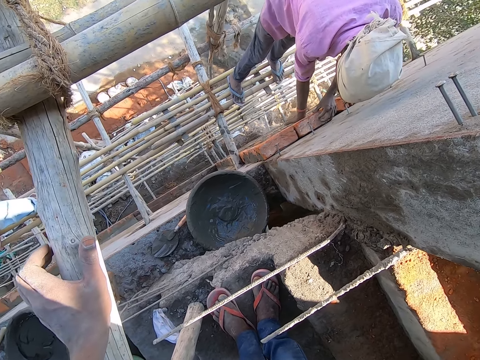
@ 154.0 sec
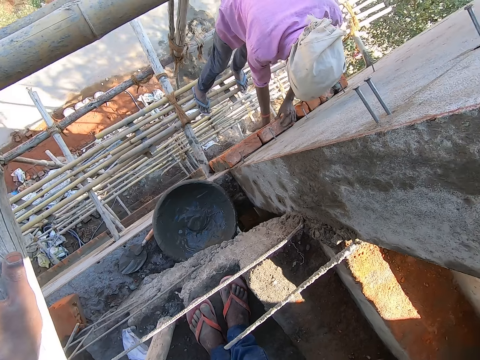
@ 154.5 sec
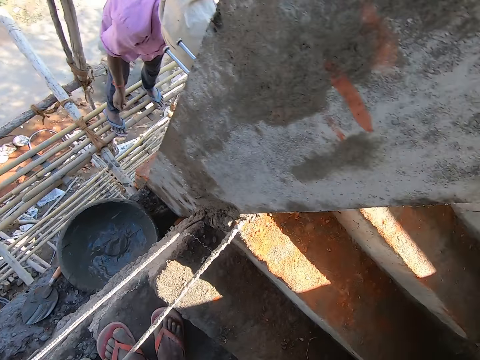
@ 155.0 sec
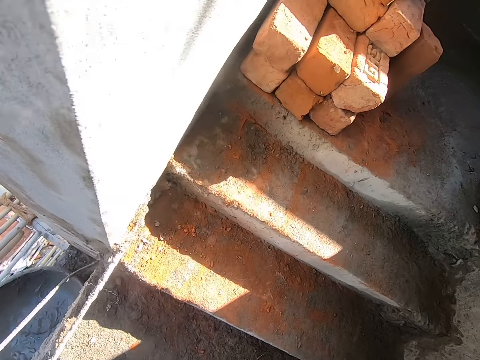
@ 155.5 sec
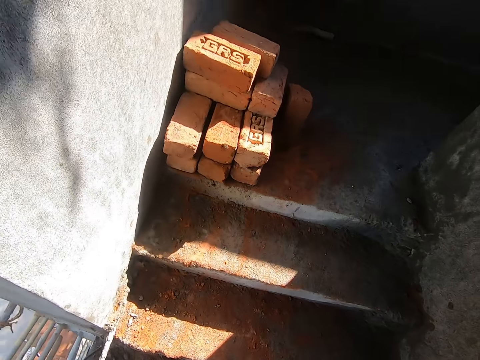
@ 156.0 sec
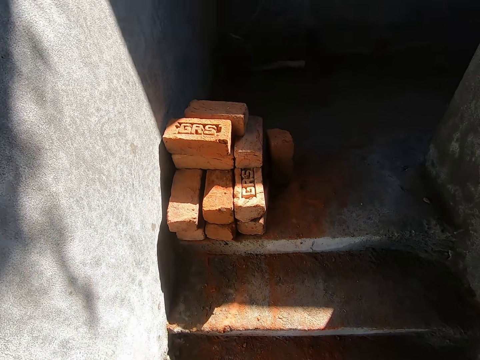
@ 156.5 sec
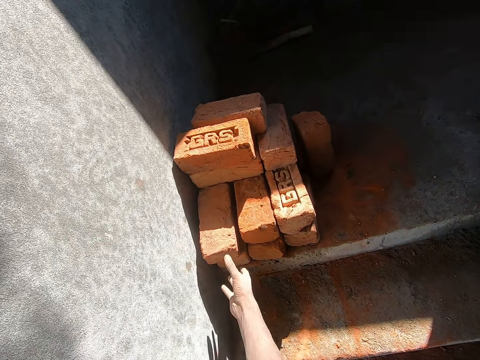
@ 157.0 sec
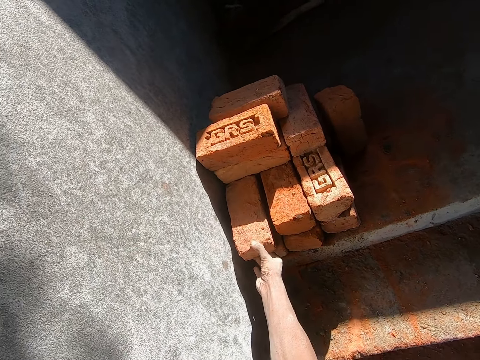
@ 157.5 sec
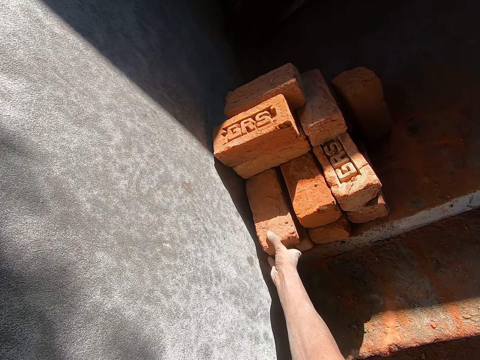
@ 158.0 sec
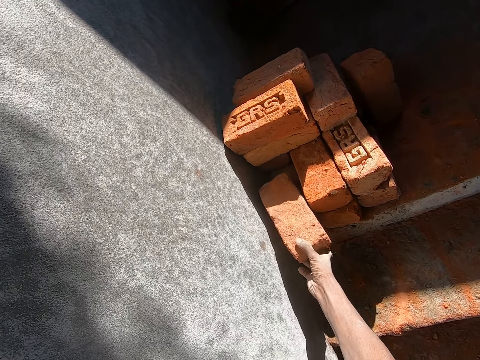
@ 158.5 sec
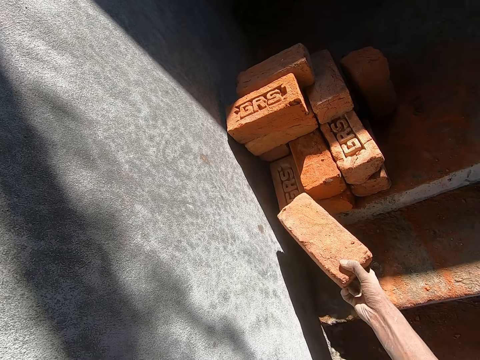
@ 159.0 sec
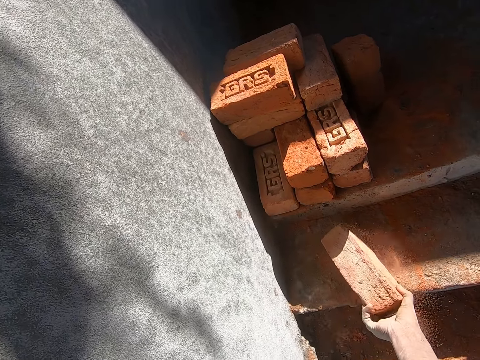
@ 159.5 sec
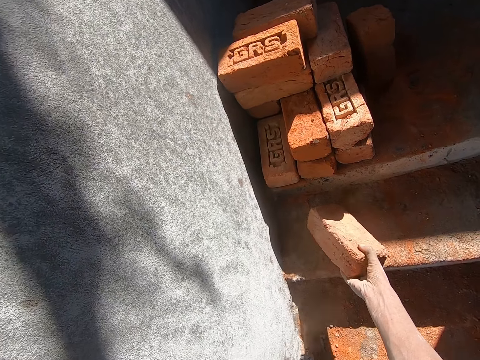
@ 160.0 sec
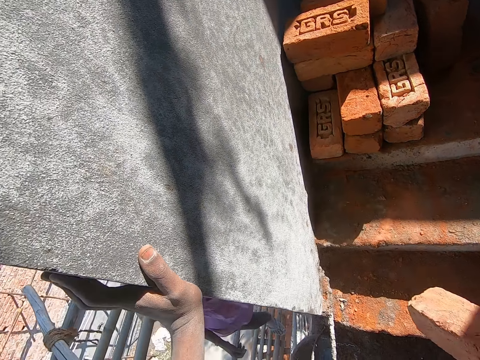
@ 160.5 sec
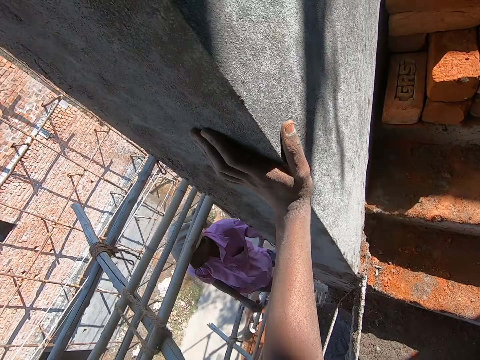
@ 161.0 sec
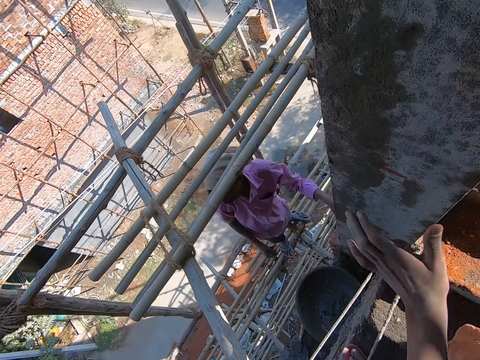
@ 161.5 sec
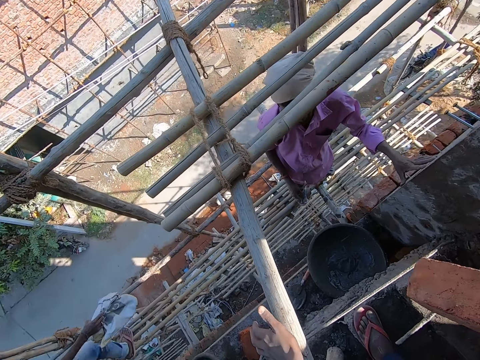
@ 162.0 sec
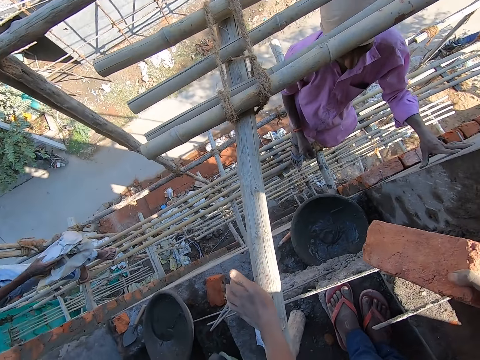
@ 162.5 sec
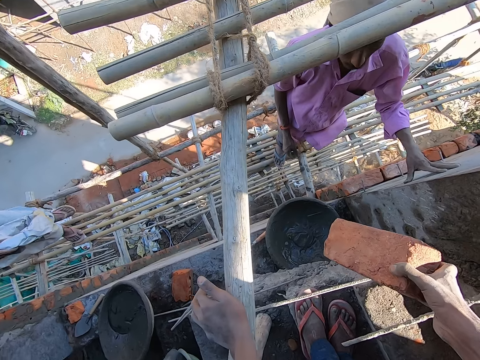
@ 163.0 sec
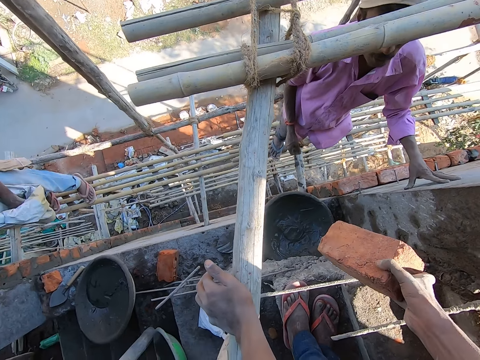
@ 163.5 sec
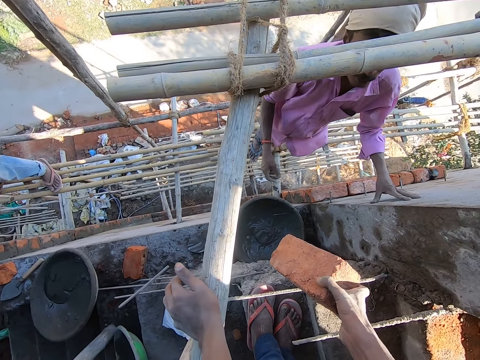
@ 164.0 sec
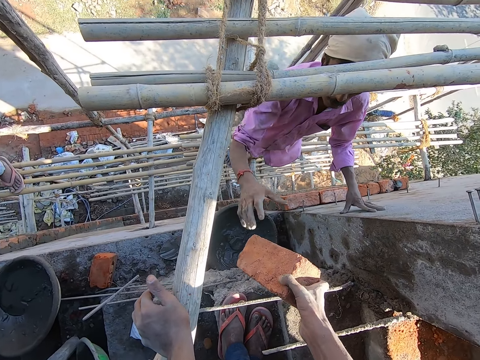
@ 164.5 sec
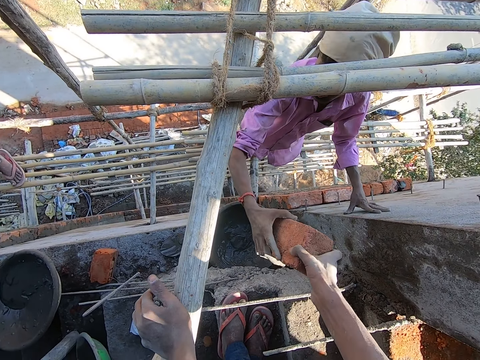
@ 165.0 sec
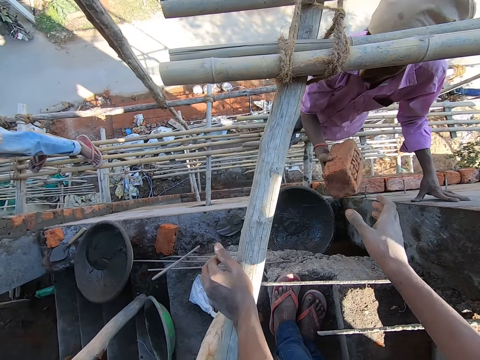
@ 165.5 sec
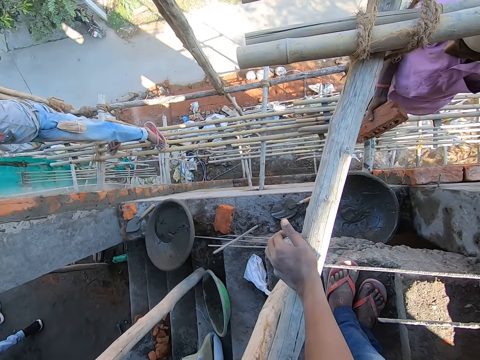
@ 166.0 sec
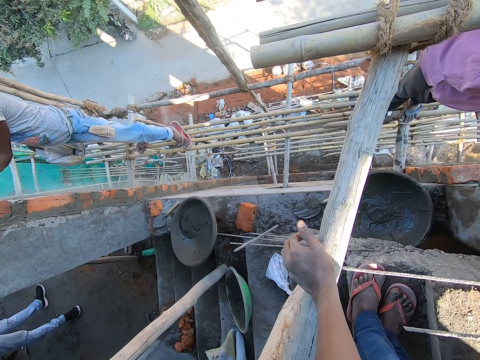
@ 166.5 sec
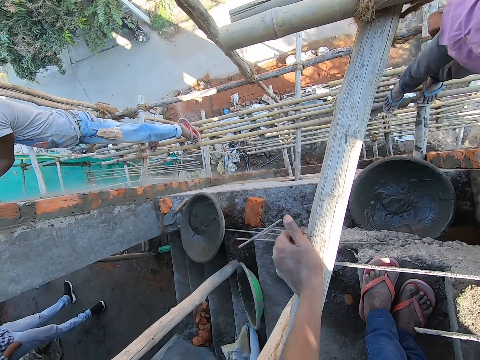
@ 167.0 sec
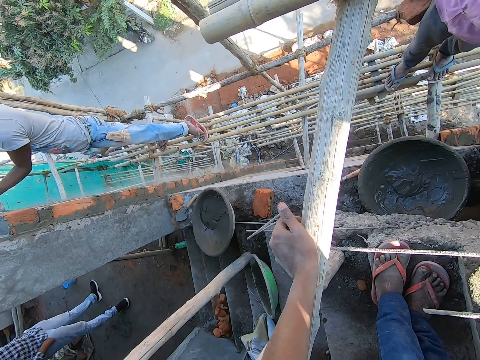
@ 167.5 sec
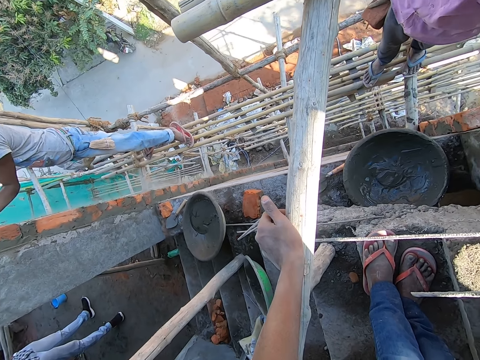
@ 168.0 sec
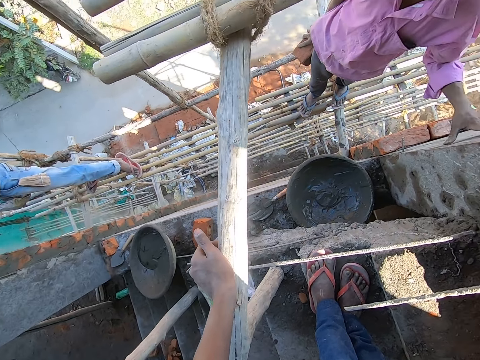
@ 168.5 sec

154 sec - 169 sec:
The camera wearer takes a brick from the stairs with his right hand. He holds the brick and looks around. A man collects the brick from the camera wearer with his right hand. The camera wearer looks around.

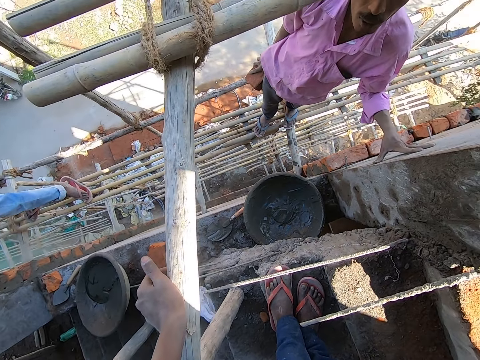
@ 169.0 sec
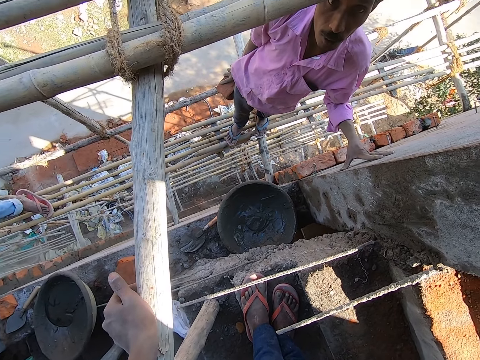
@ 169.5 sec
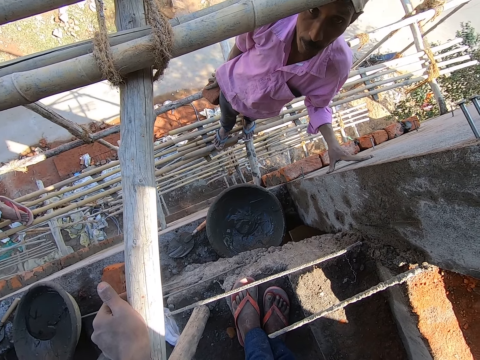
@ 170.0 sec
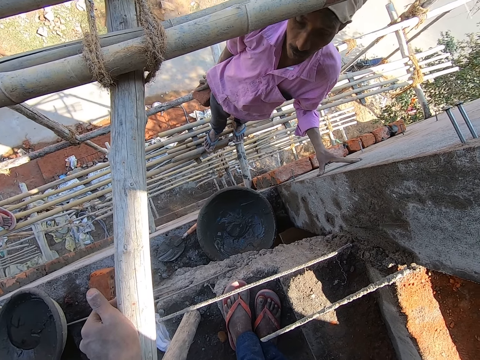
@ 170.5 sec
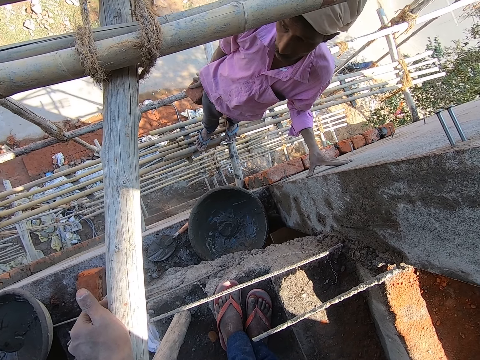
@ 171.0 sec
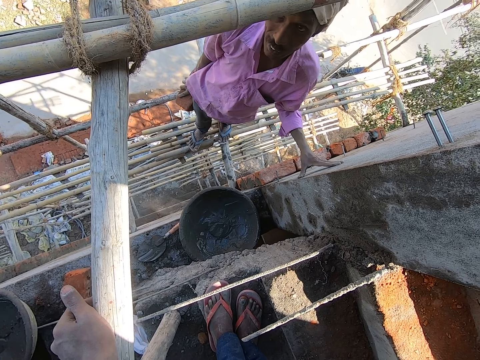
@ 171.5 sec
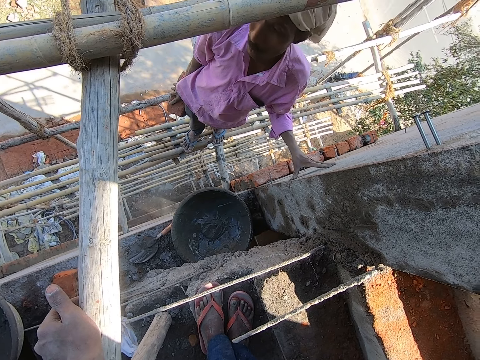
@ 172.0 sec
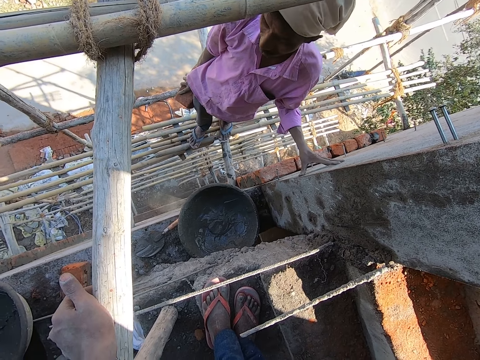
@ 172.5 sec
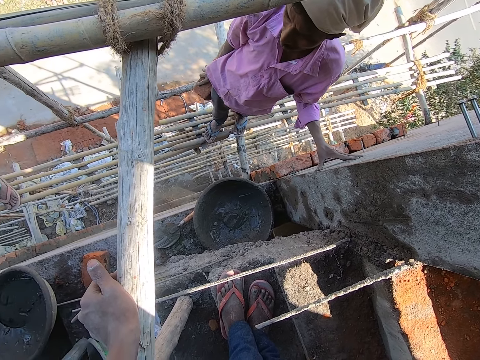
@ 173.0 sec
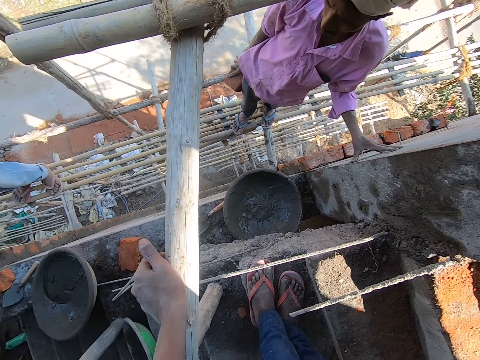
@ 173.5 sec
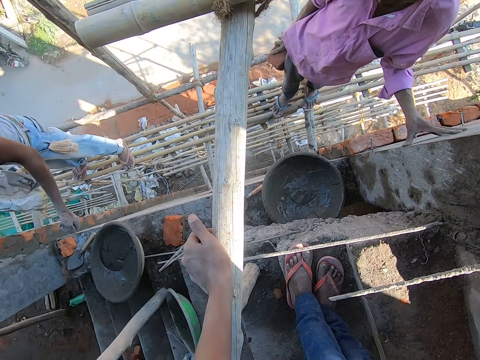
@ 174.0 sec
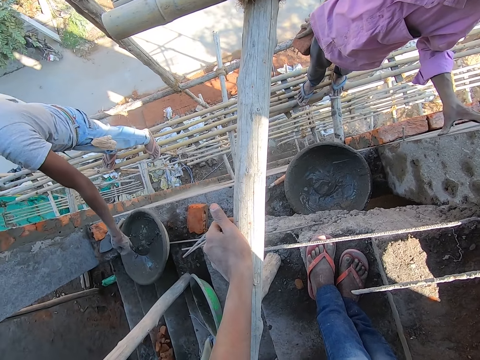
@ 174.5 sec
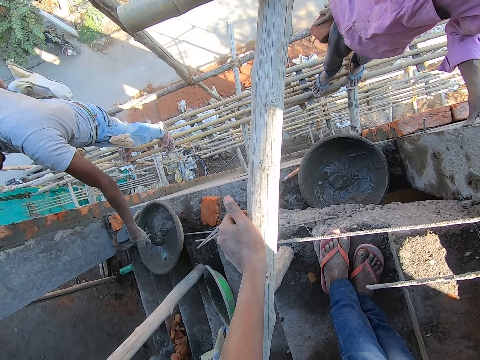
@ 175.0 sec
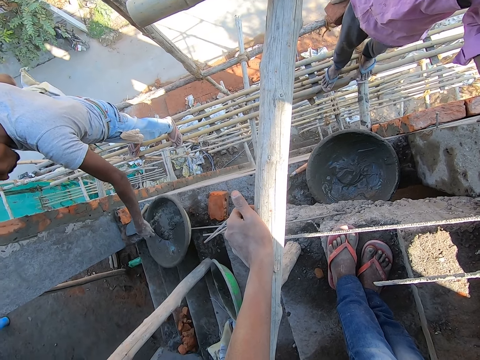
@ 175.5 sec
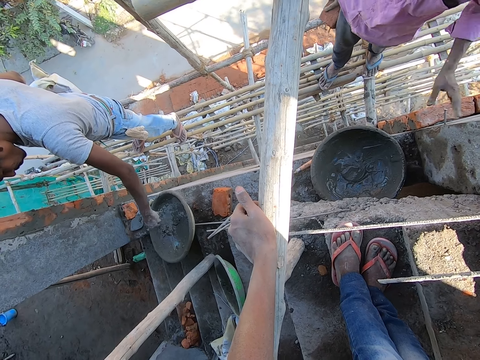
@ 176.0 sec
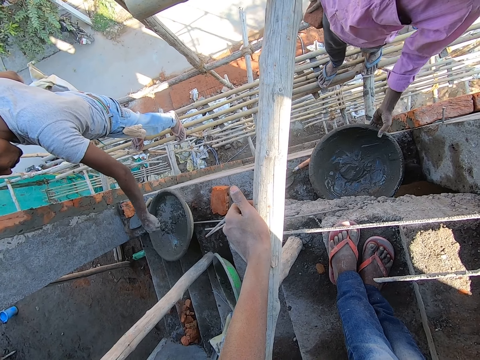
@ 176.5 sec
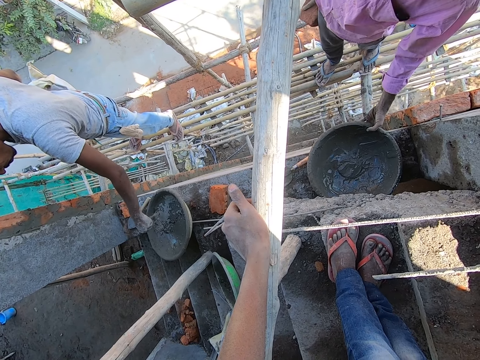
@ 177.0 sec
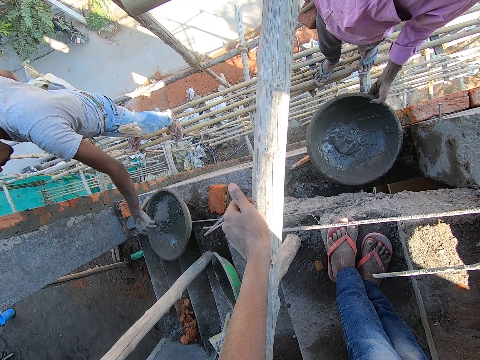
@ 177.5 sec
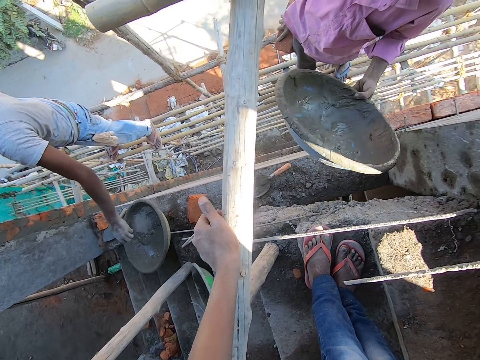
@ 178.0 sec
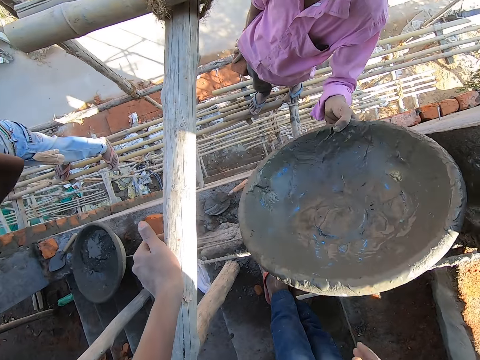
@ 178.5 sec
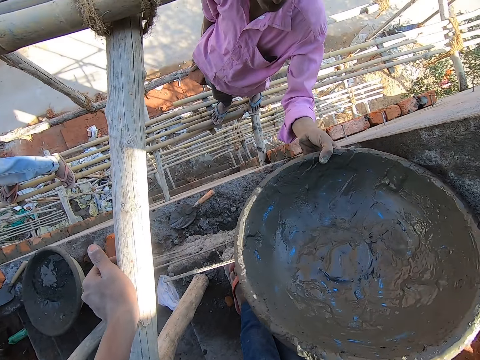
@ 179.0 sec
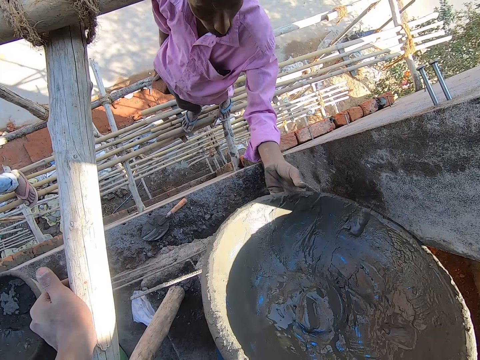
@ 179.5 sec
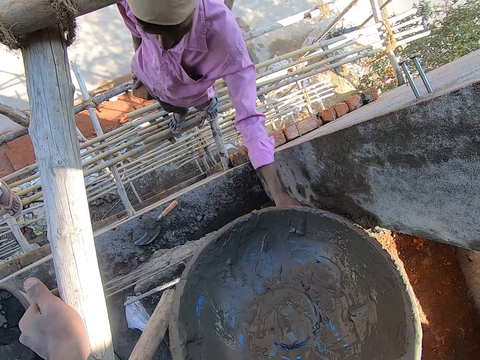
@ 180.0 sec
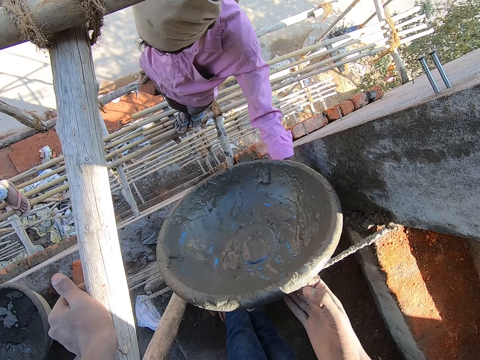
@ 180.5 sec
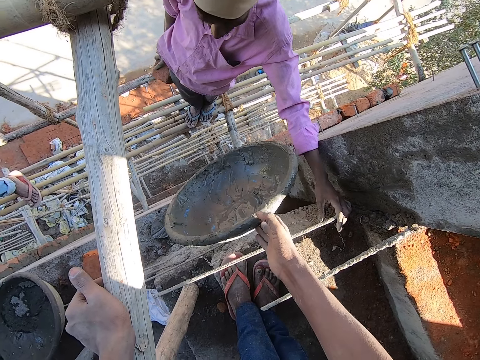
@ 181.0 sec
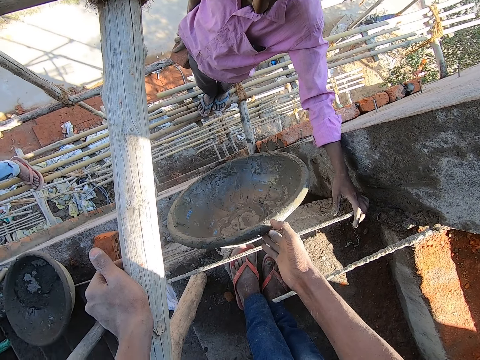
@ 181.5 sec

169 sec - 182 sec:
The camera wearer converses with a man. Another man pours cement in the mortar pan with his left hand. The first man picks the mortar pan from the ground with his left hand. The camera wearer collects the mortar pan from the first man with his right hand.
